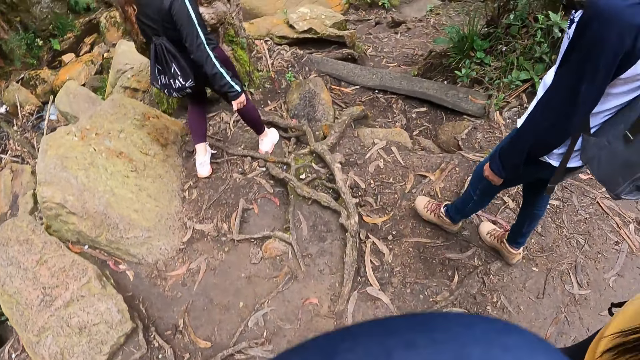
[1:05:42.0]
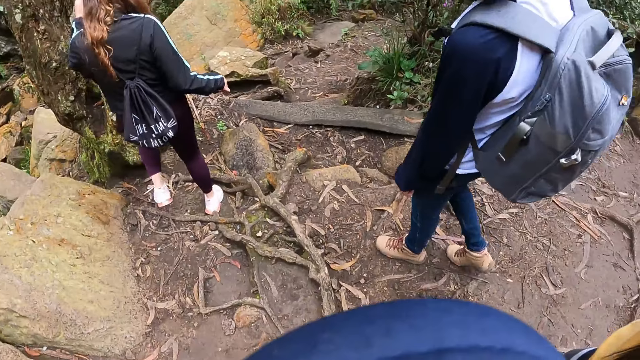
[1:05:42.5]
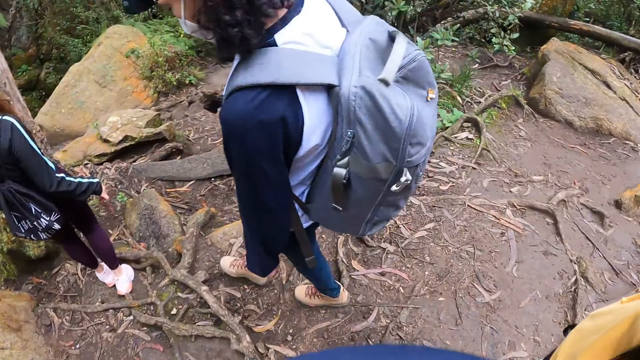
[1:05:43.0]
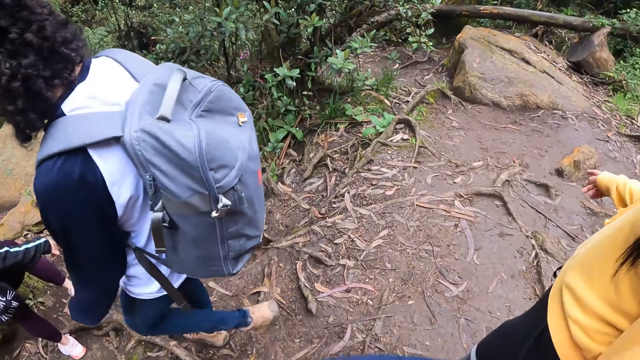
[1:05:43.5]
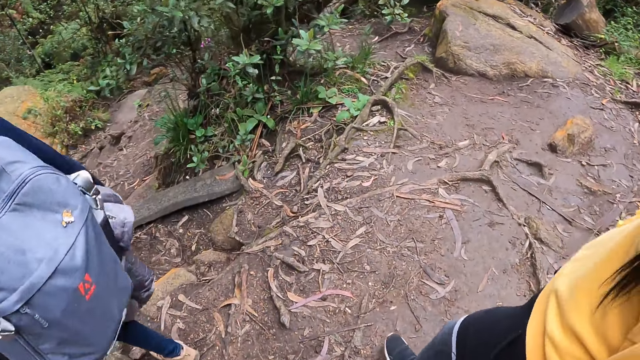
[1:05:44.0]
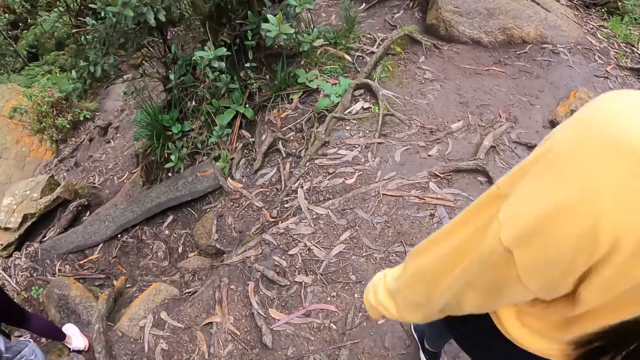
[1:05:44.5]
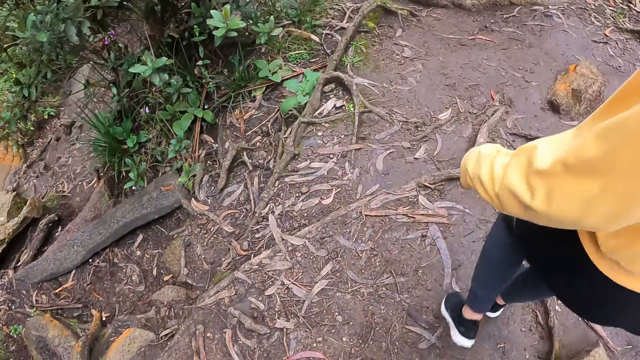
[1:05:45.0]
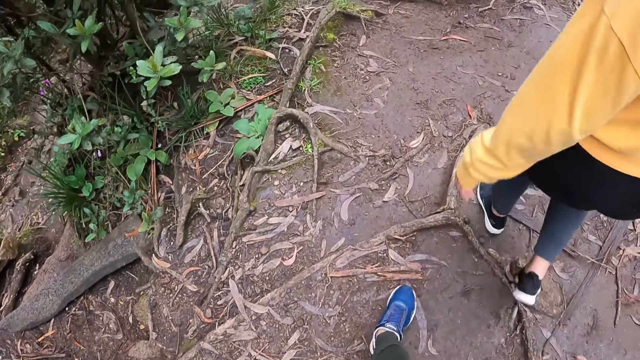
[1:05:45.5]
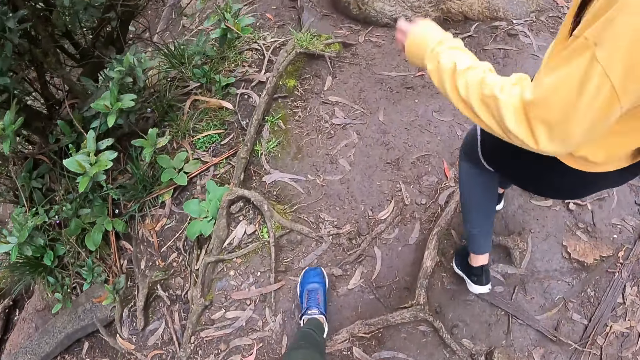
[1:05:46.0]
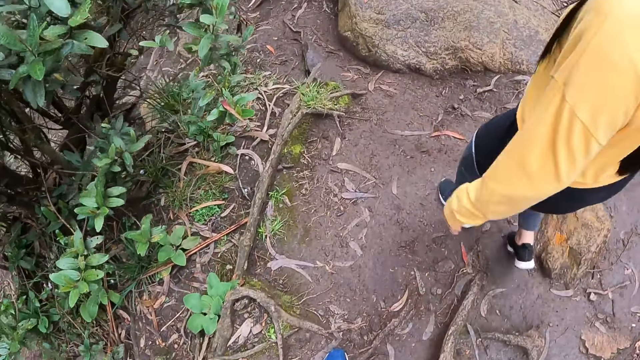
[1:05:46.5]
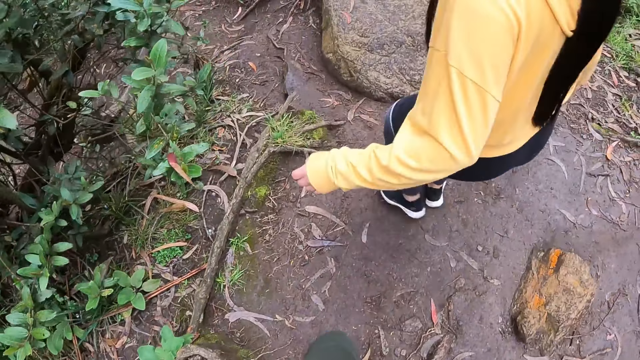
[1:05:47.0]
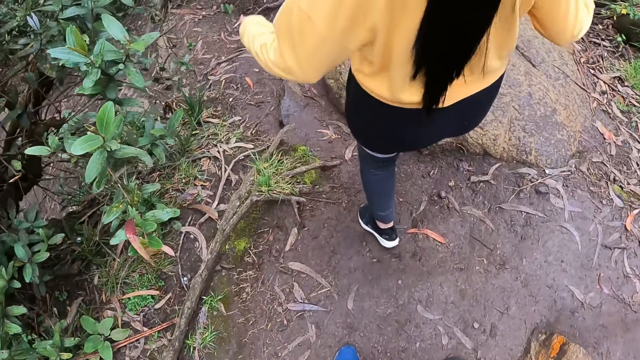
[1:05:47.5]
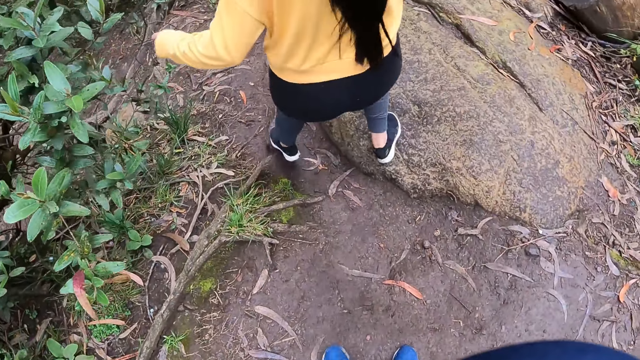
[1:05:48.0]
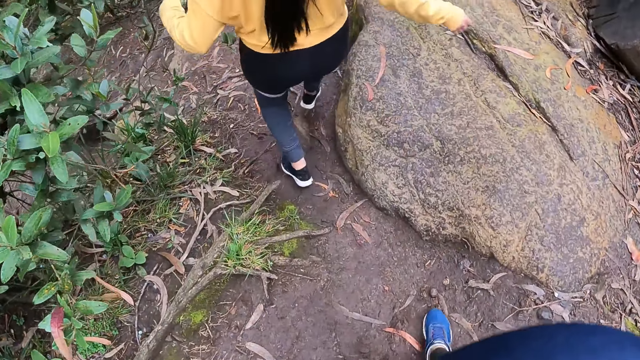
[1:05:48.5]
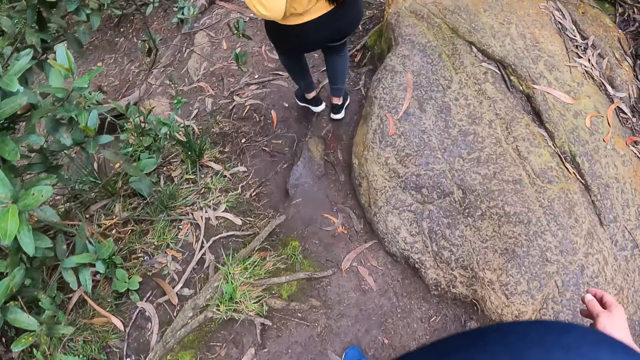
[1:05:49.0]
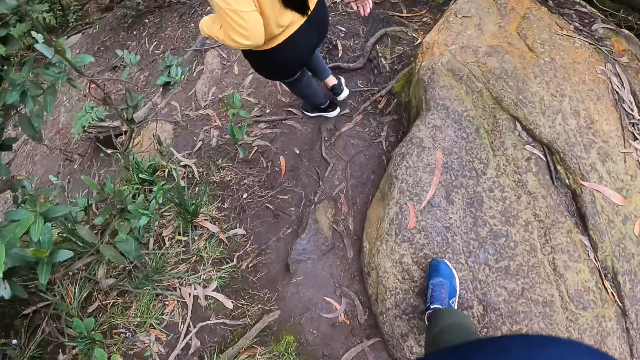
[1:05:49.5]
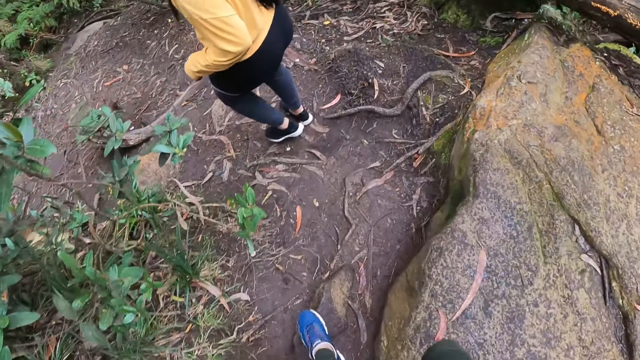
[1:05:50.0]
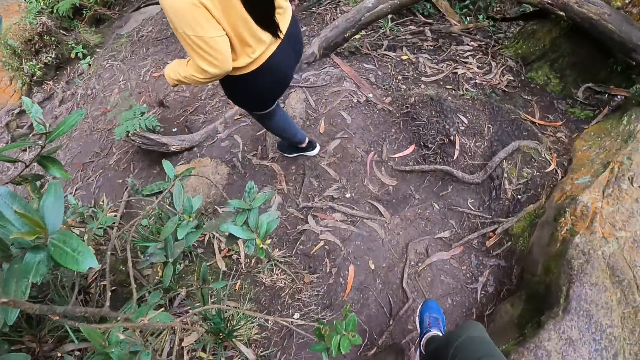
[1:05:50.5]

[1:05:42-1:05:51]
A woman looks around. The woman hikes on the hill.

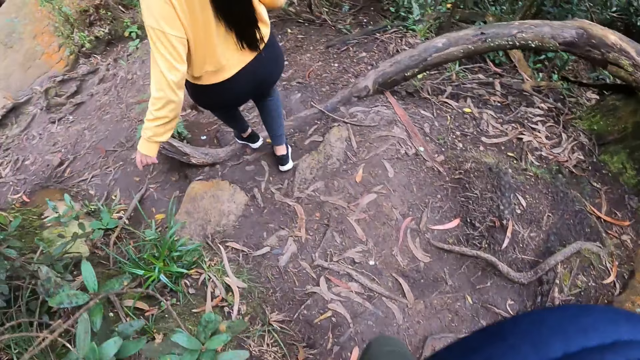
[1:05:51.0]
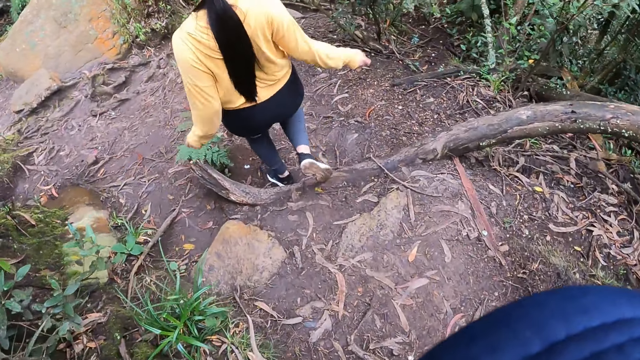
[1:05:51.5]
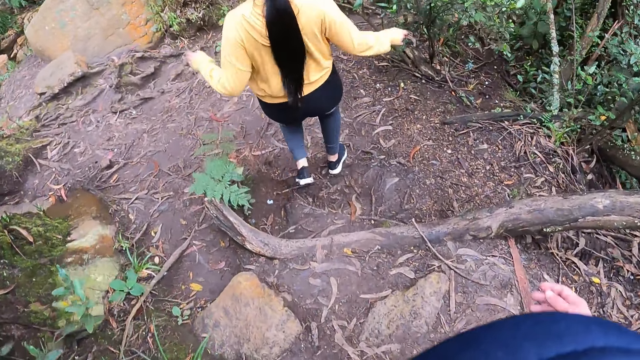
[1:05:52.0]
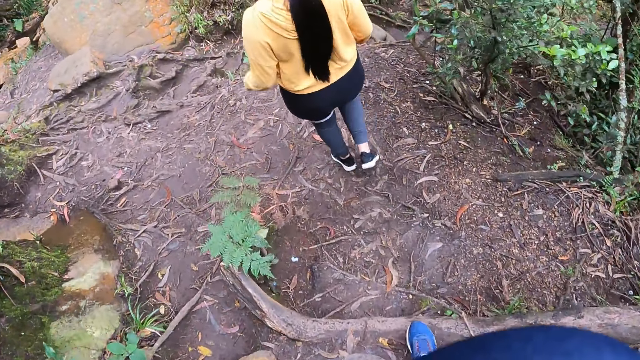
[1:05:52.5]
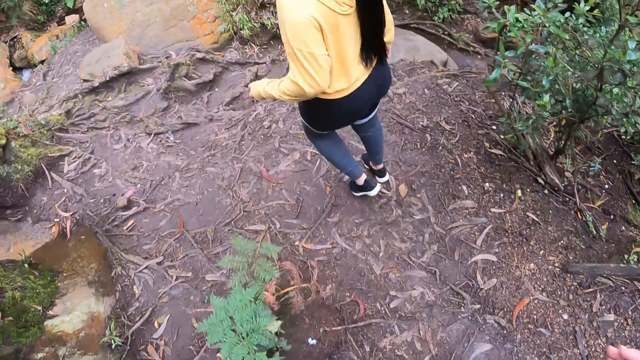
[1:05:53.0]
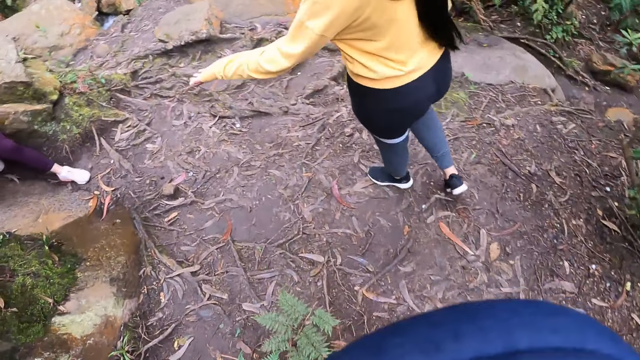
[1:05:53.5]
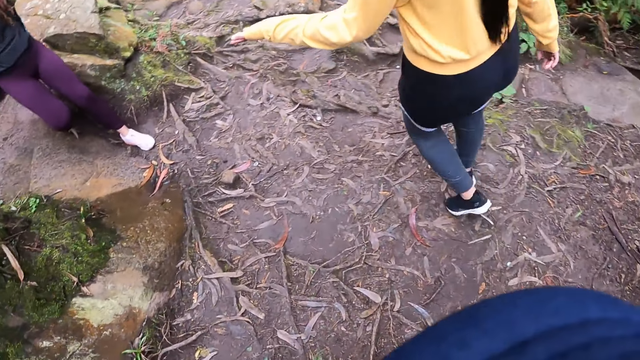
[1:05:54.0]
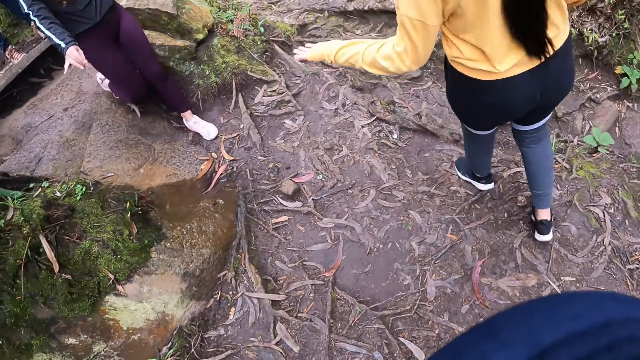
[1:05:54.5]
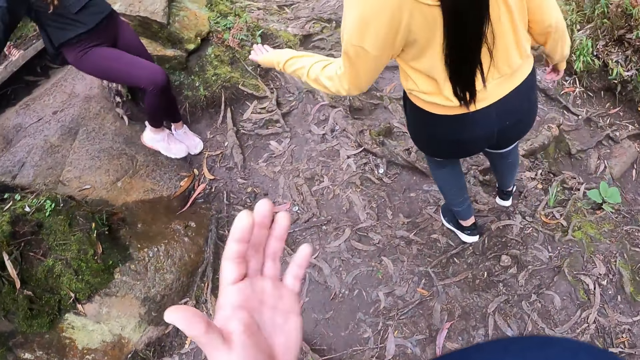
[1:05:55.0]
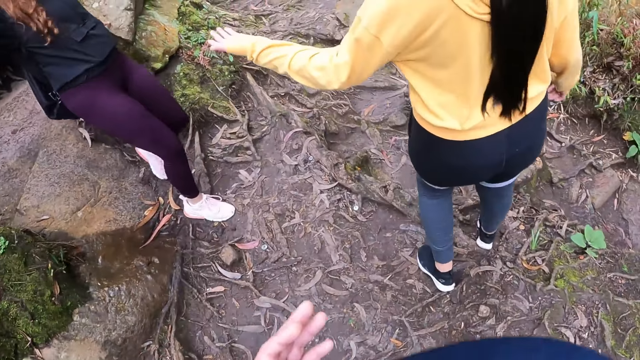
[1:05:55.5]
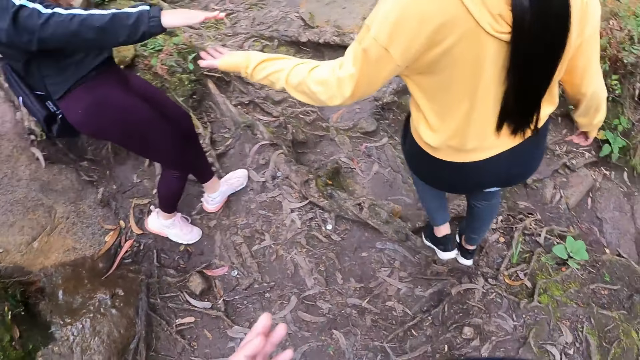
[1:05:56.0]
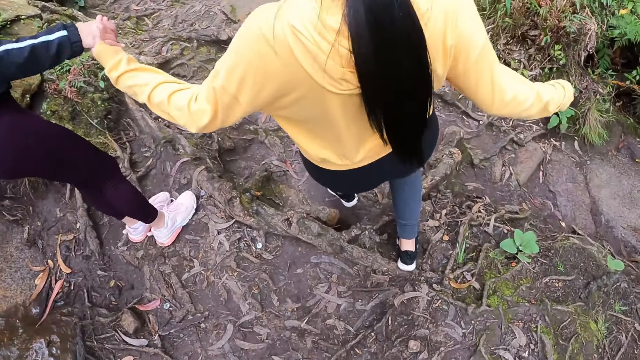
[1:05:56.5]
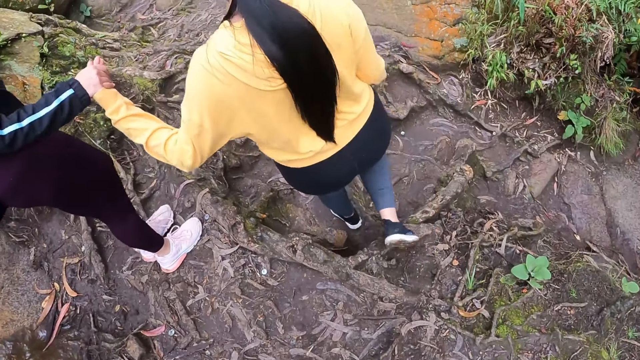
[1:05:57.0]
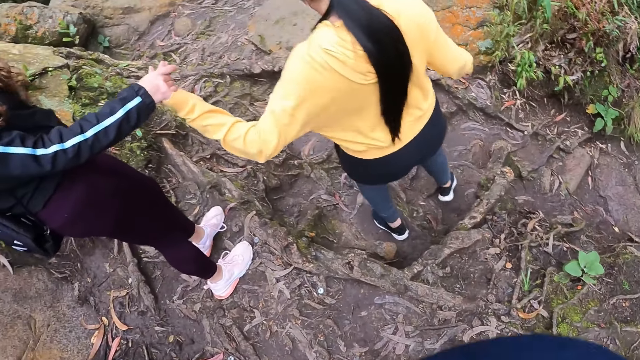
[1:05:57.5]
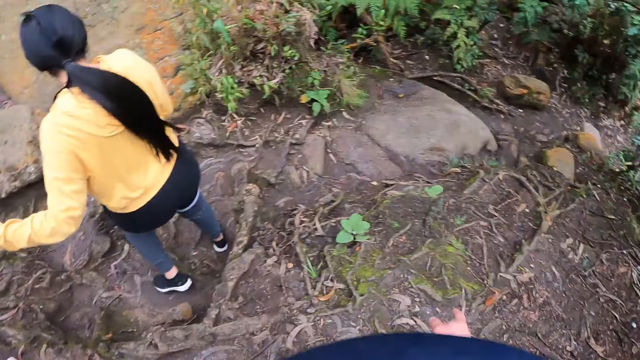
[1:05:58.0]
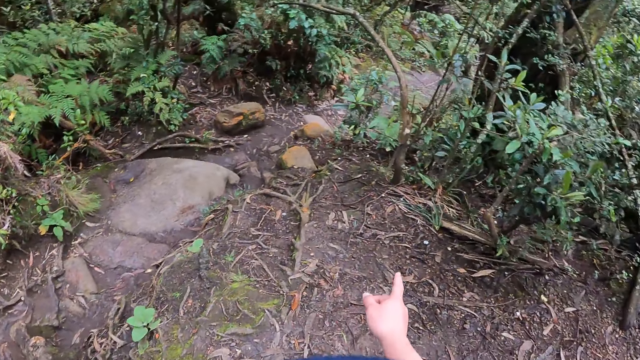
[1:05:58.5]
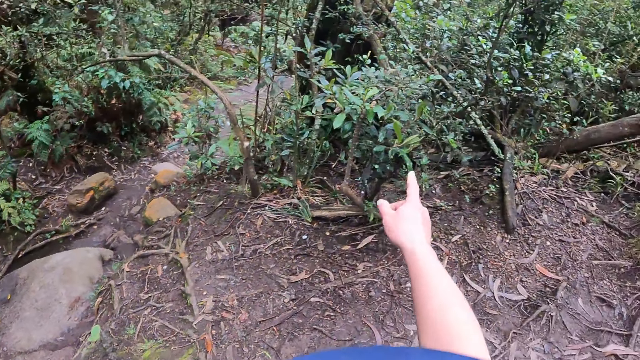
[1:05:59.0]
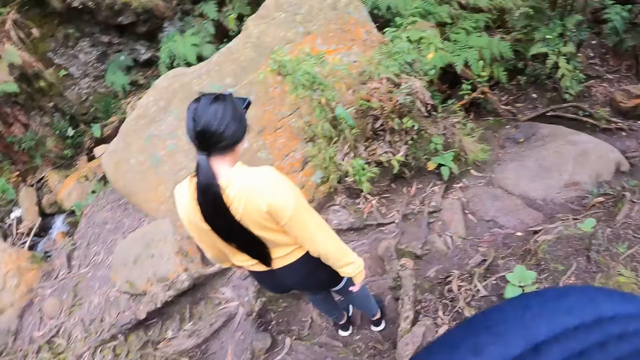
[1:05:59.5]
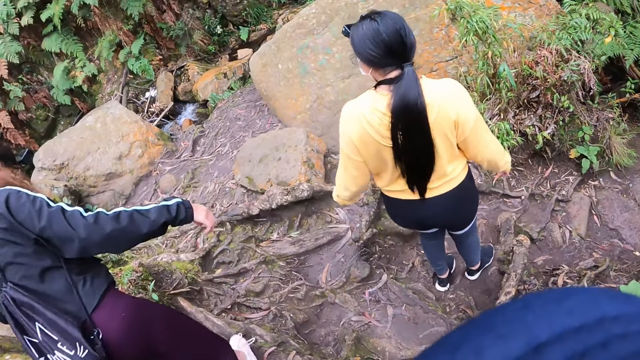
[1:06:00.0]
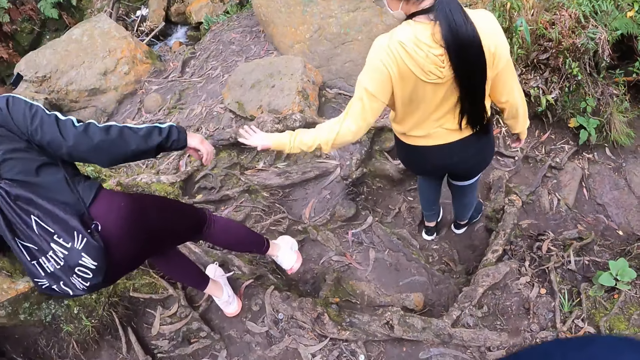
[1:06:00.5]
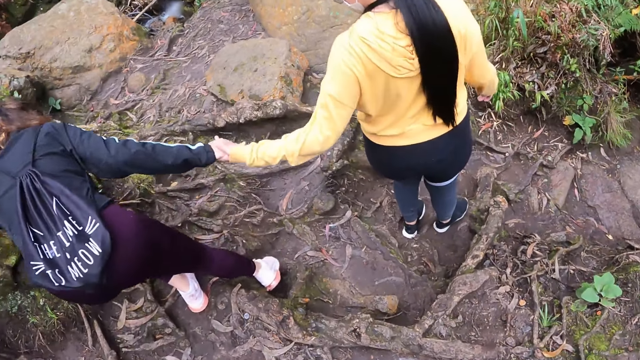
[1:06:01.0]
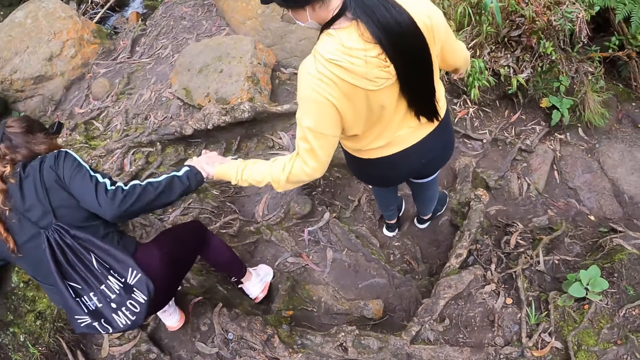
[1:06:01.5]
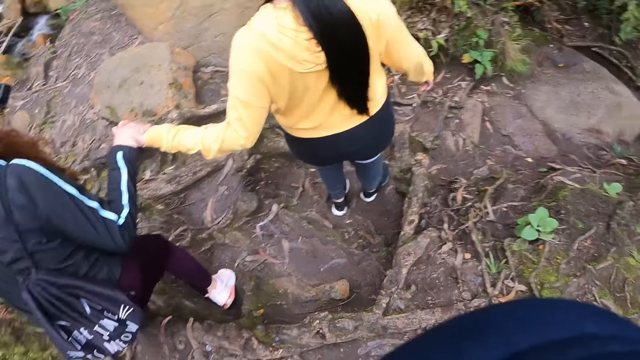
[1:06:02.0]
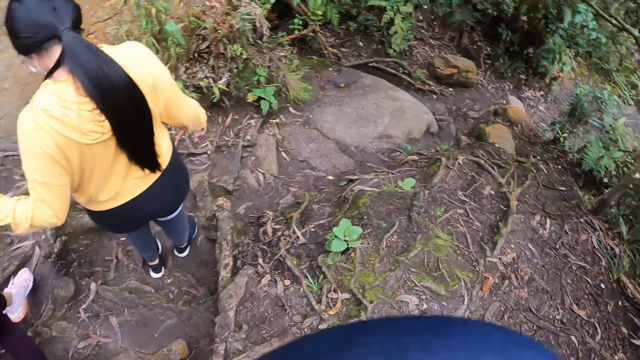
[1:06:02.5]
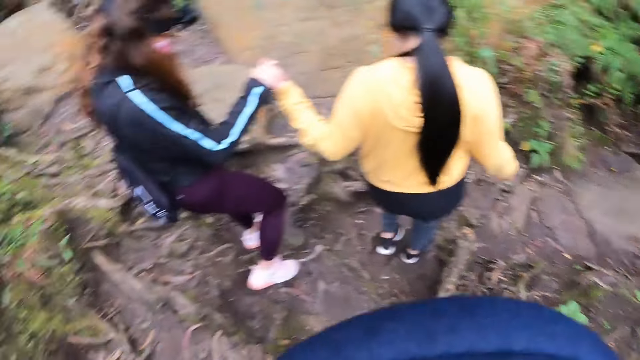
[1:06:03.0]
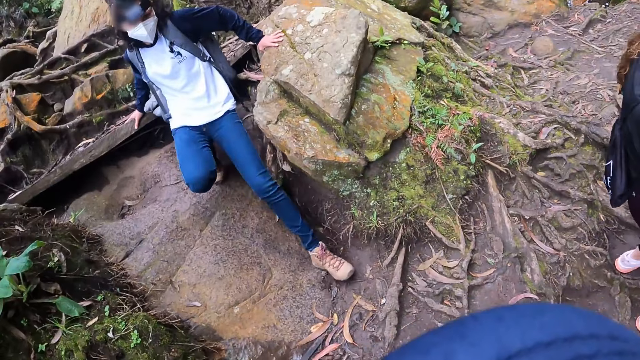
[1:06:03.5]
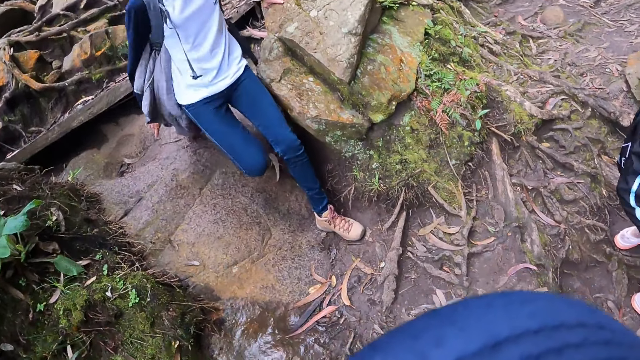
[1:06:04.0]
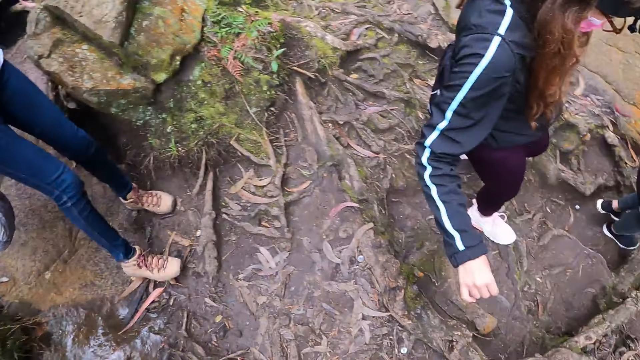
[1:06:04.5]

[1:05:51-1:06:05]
A woman stretches her left hand at a second woman. The second woman hikes on the hill. The first woman uses gestures. A third woman looks around. The second woman stretches her right hand at the first woman. The first woman and the second woman hold hands. The first woman and the second woman separate both hands. The camera wearer uses gestures. They look around. The first woman looks around. The second woman hikes on the hill. The first woman stretches her left hand at the second woman. The second woman stretches her right hand at the first woman. The first woman holds the second woman's hand. The second woman holds the first woman's hand. The second woman hikes on the hill. The first woman pulls the second woman with her left hand. The third woman hikes on the hill. A fourth woman removes her right hand from a rock.
